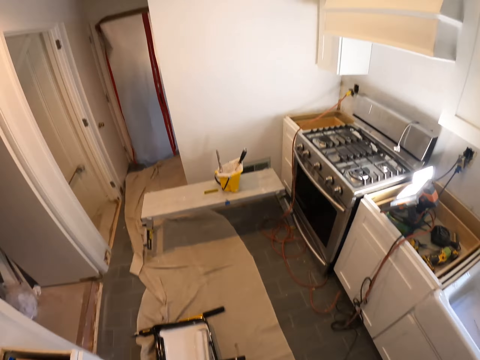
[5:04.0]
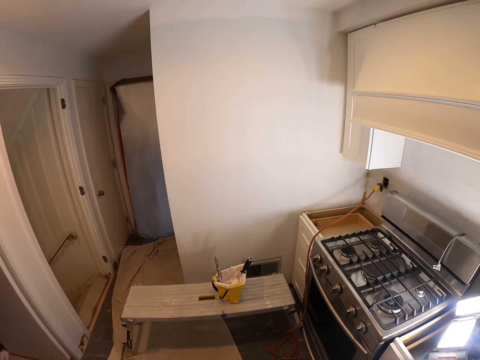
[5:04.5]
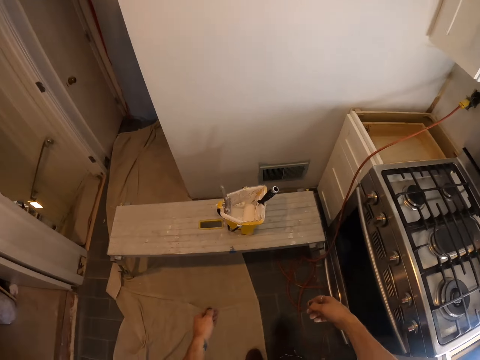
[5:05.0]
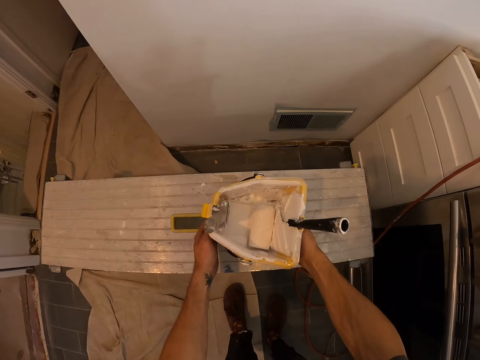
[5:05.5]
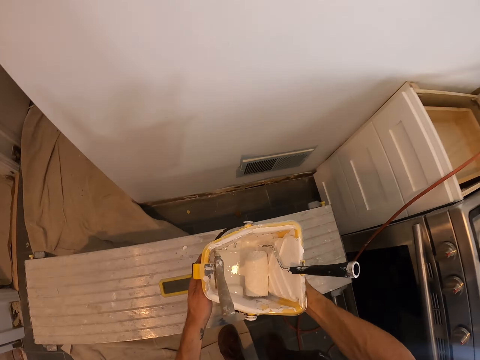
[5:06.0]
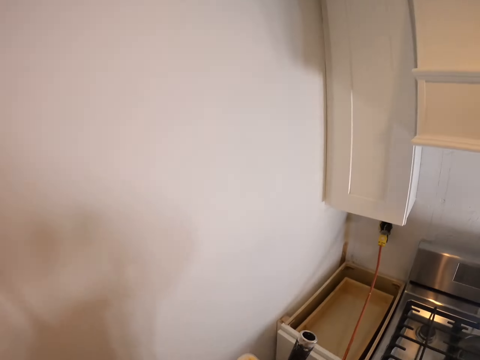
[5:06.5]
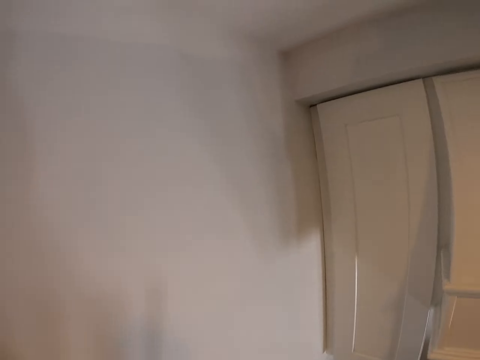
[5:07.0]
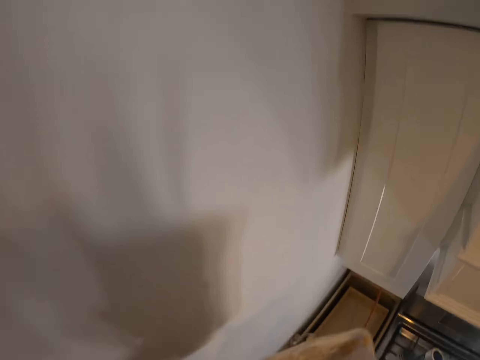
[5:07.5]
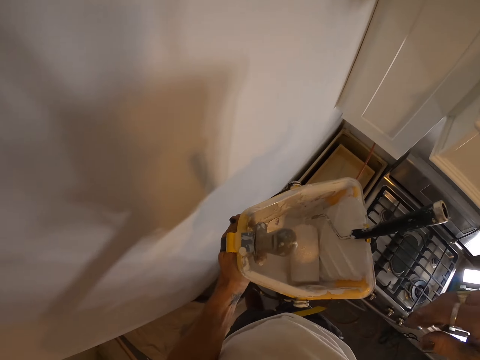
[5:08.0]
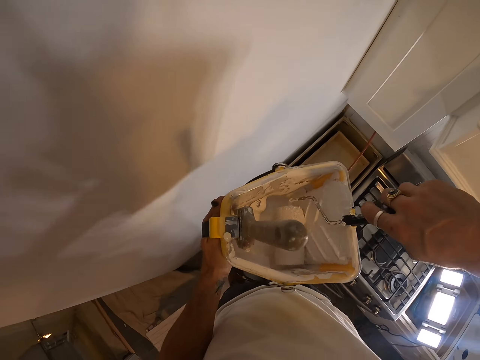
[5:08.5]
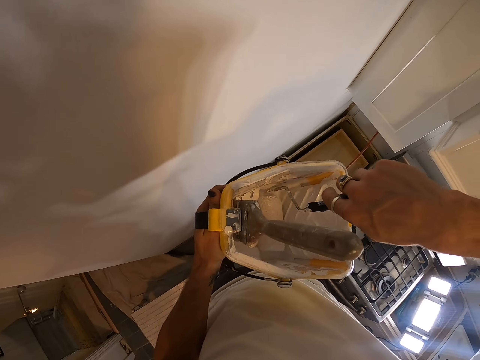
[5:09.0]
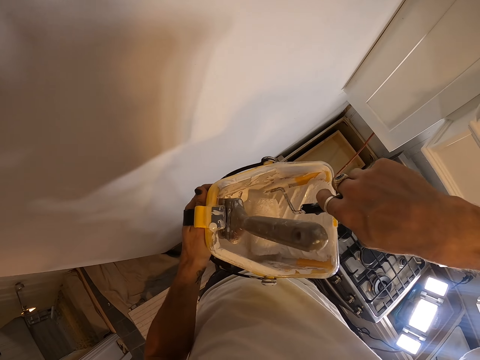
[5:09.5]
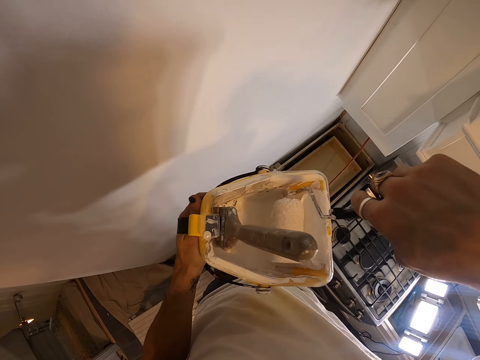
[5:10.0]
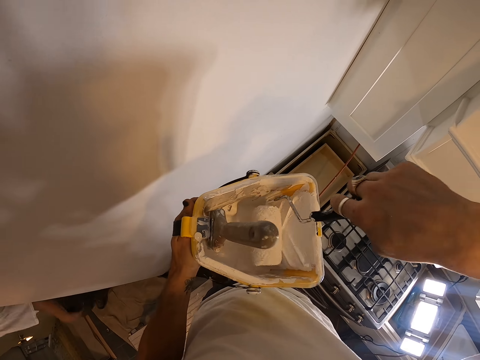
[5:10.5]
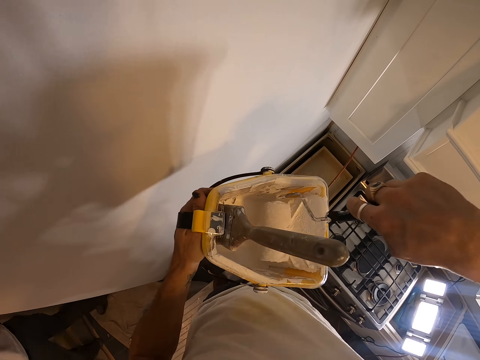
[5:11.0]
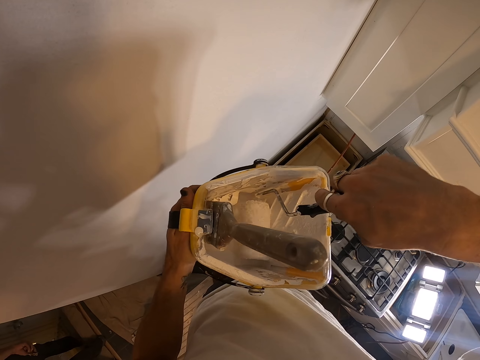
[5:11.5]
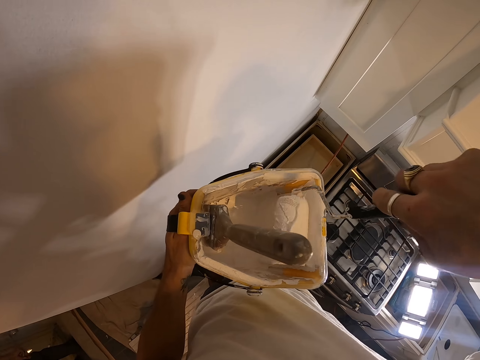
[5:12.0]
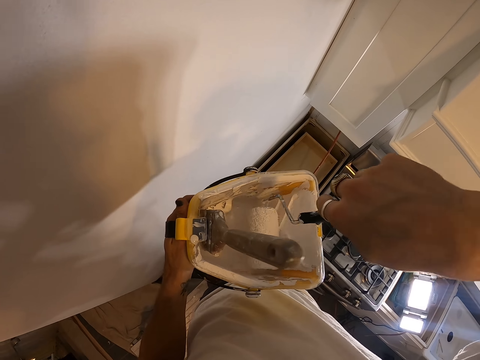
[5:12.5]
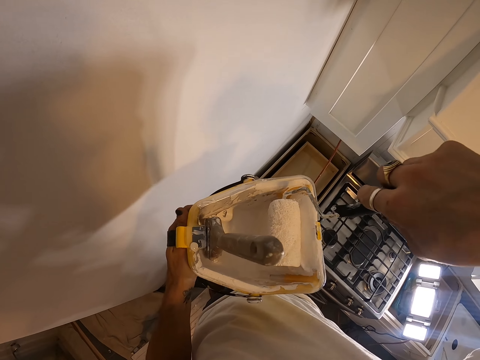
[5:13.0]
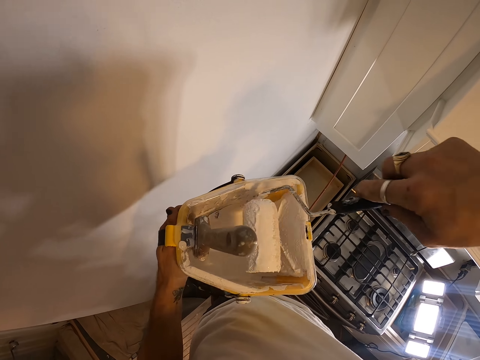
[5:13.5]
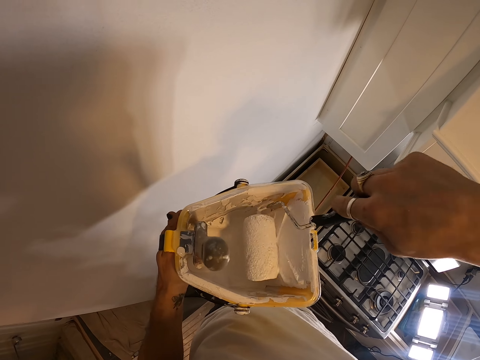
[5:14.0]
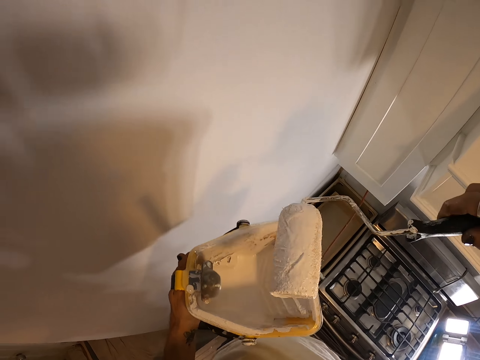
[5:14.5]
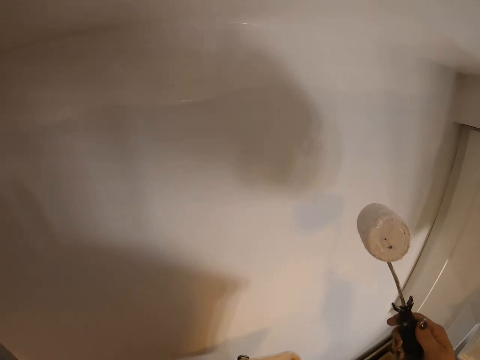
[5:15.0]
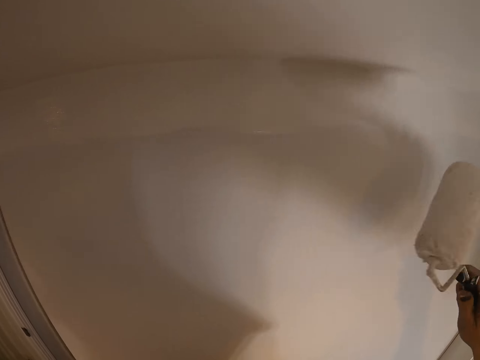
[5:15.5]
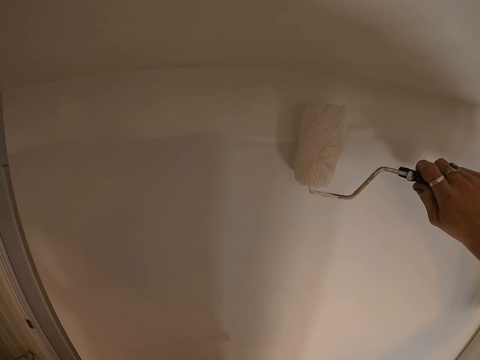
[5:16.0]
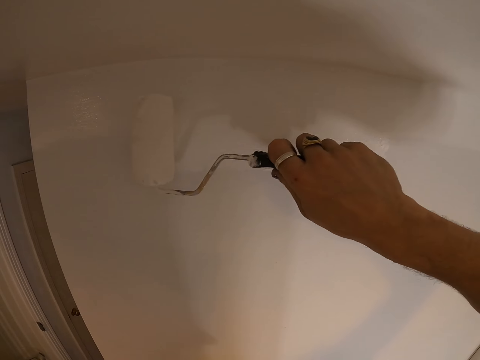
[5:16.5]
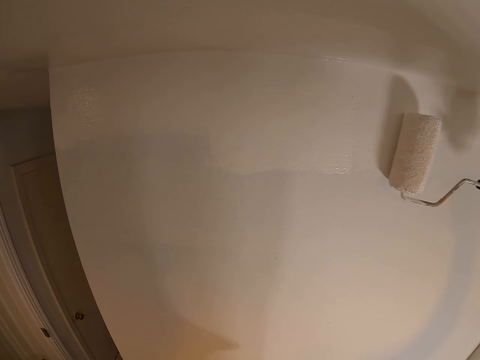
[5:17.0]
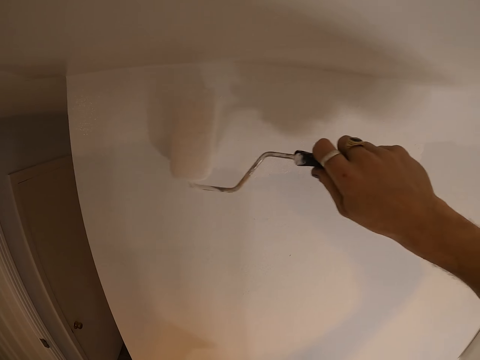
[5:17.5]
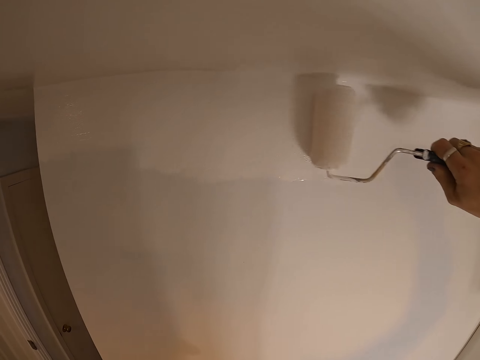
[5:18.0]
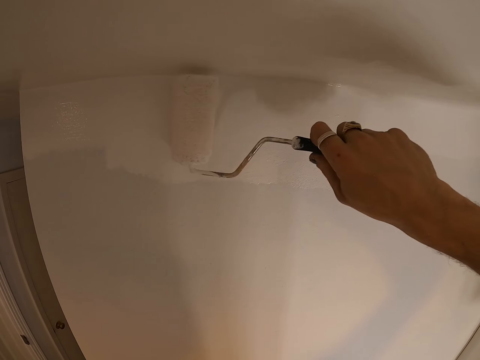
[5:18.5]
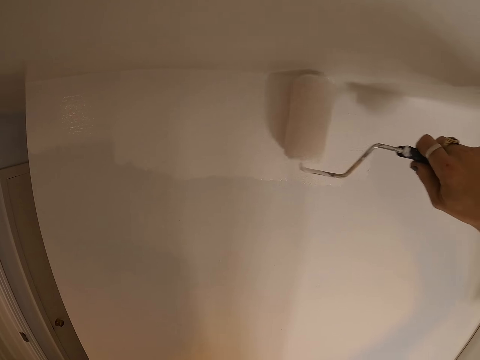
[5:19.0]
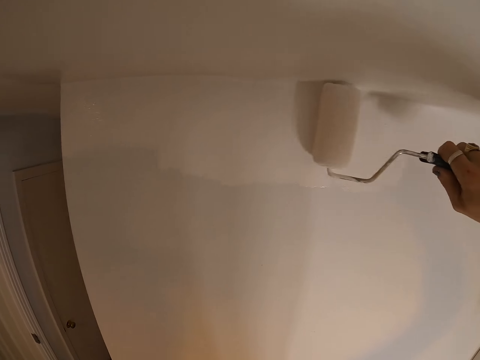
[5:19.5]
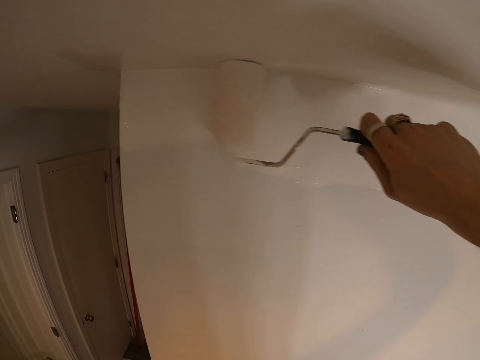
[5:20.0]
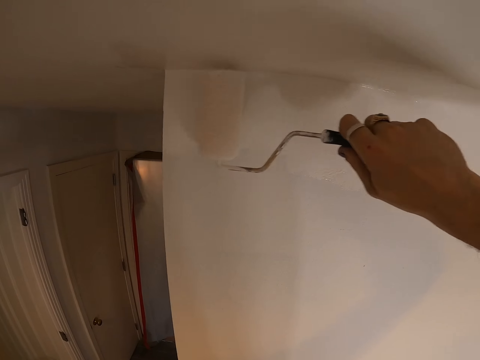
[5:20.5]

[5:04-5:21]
The camera wearer picks up a paint bucket or roller tray. They step on the bench. They take a paint roller from the paint bucket. They continue to paint the wall with the paint roller.

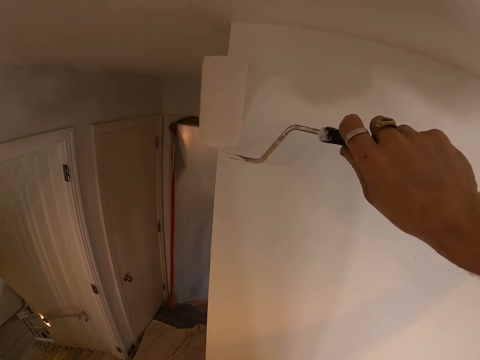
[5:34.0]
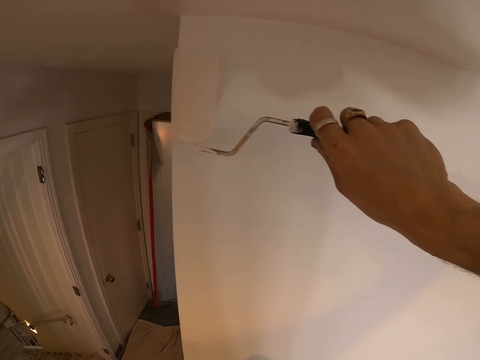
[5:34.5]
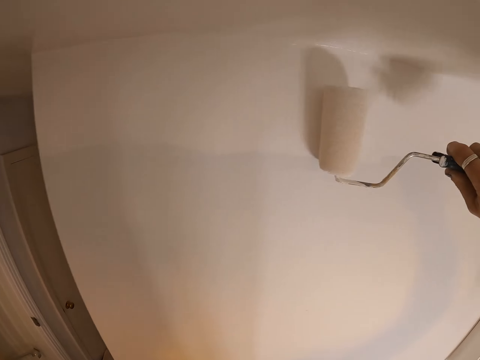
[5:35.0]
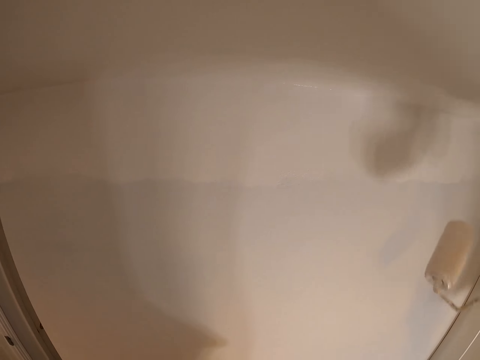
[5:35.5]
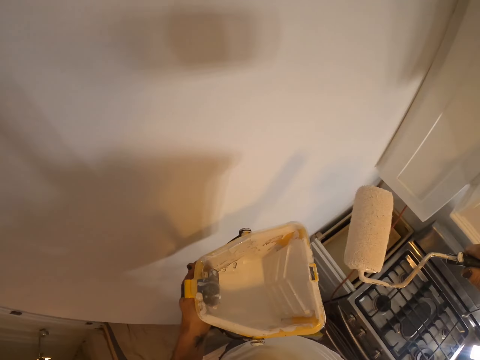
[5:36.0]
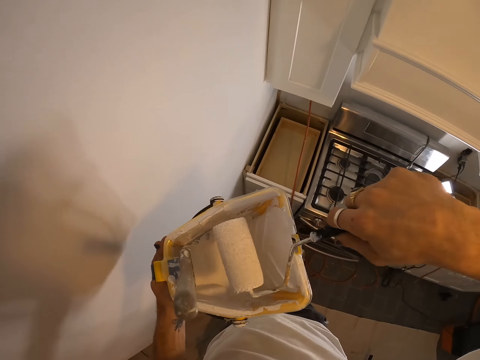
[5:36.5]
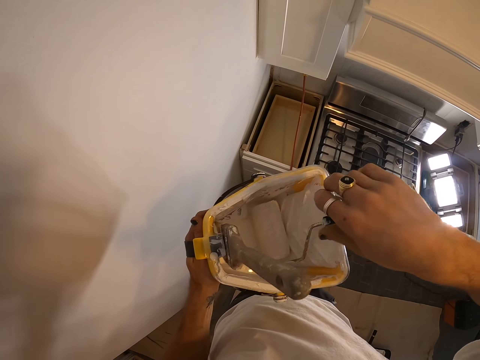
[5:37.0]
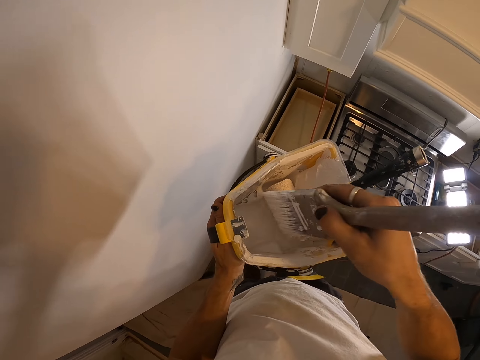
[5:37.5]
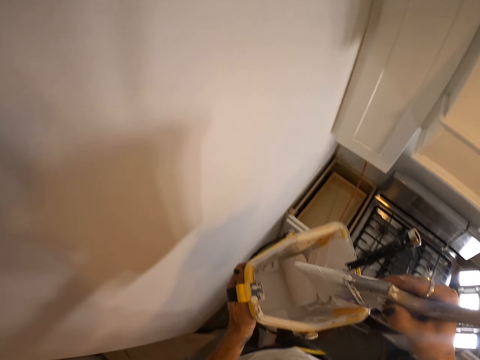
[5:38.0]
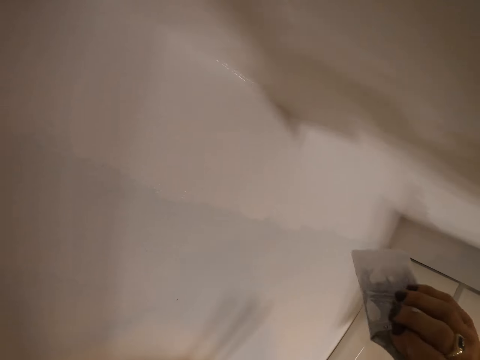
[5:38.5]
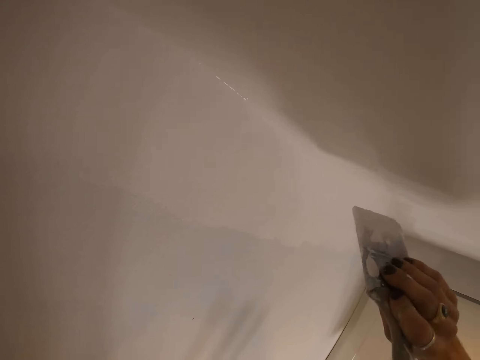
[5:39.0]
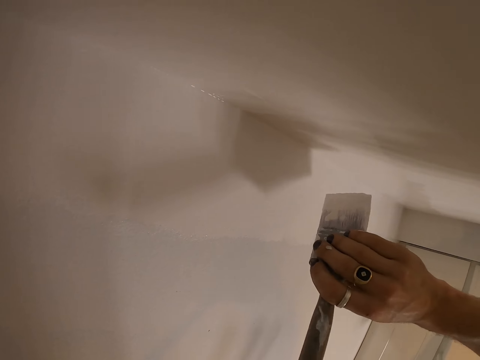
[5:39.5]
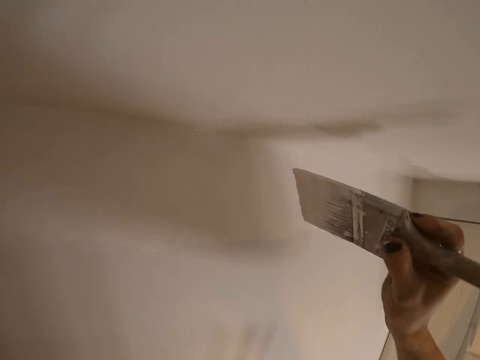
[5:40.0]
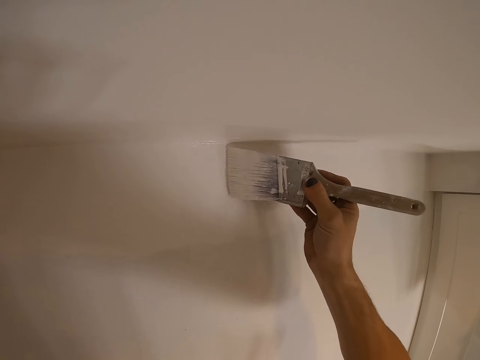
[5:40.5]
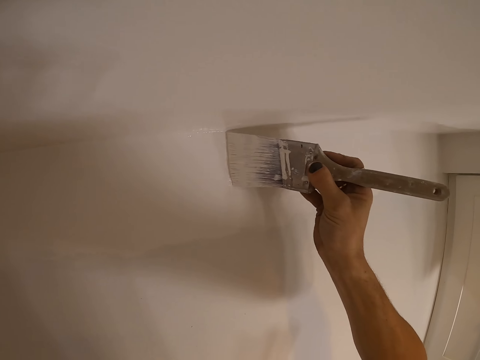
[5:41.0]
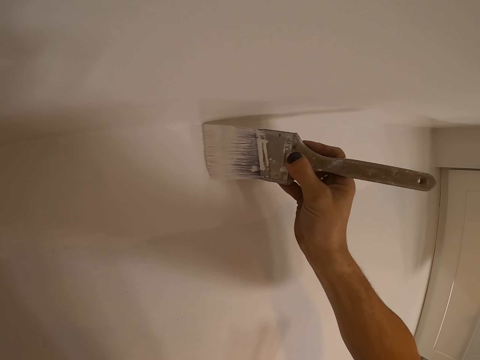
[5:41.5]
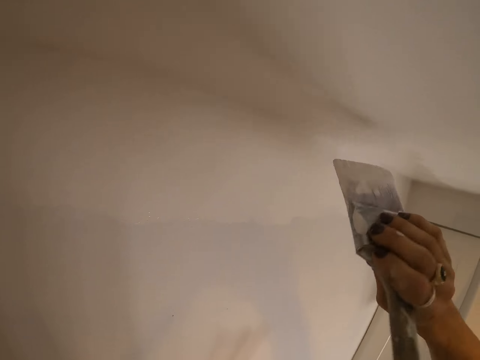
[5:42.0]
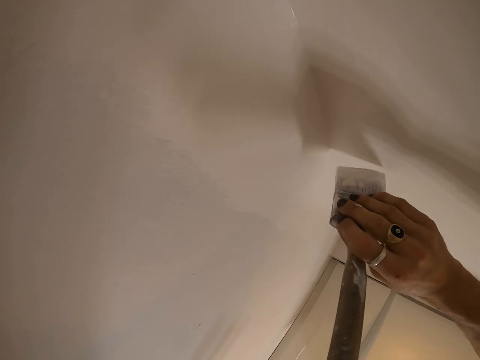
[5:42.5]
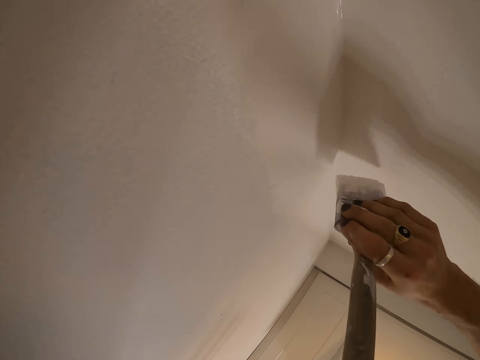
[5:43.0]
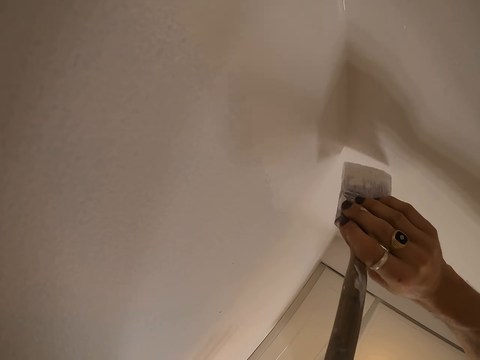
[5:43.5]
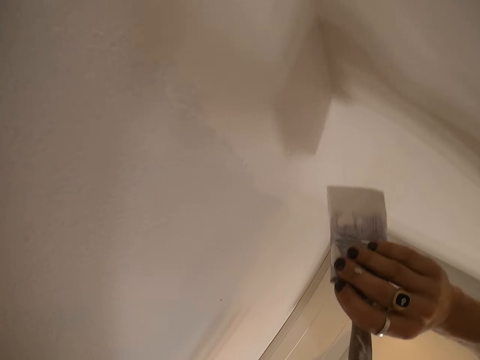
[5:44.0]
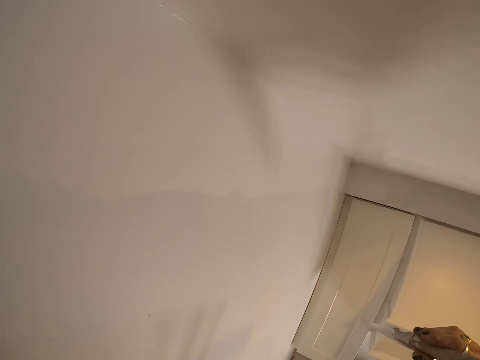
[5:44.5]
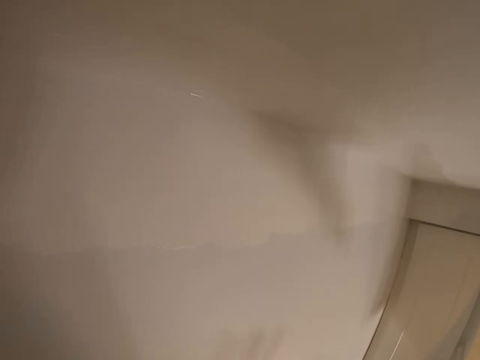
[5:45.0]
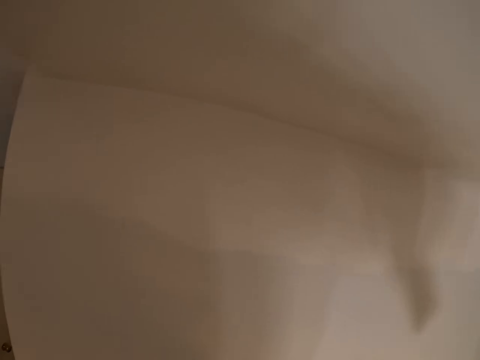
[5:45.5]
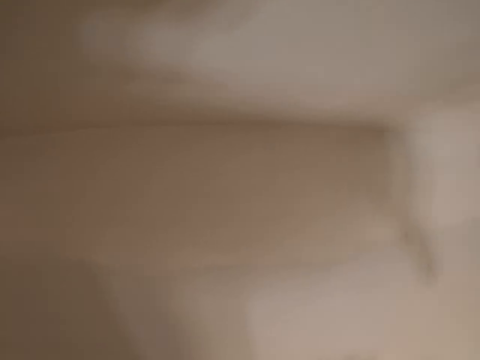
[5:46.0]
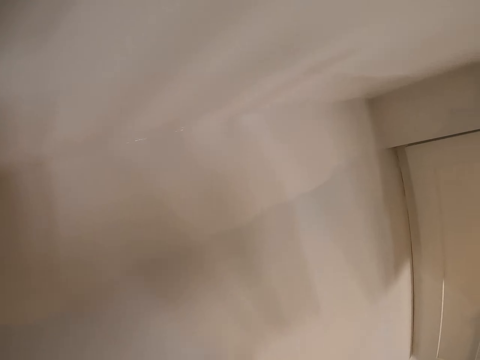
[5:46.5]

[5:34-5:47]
The camera wearer puts the paint roller in a paint bucket. They take a paint brush from the paint bucket and continue to paint the wall with the paint brush.
